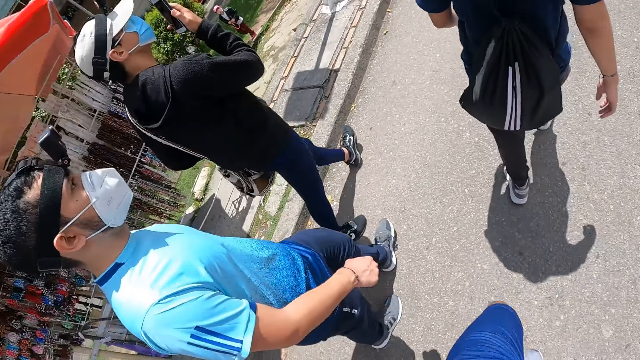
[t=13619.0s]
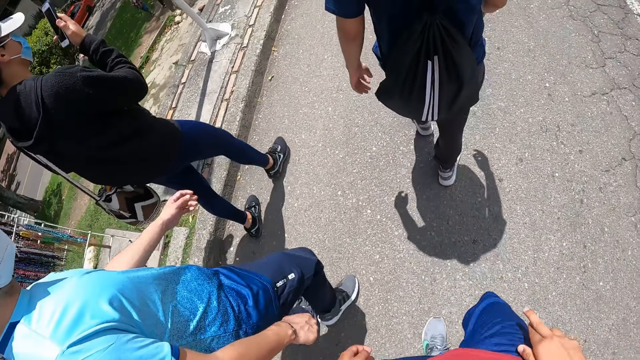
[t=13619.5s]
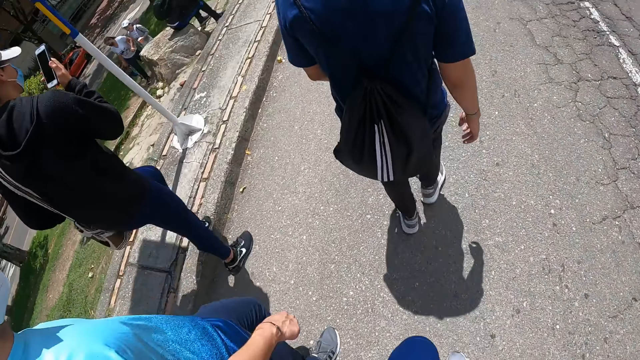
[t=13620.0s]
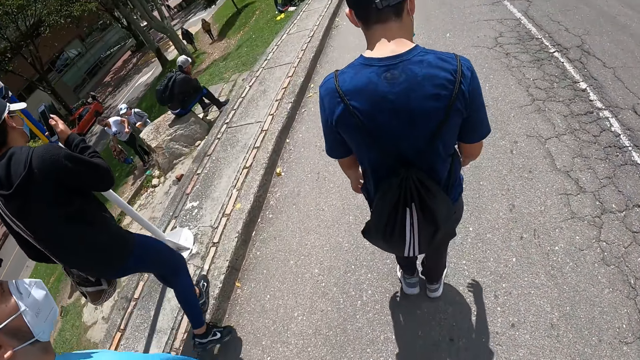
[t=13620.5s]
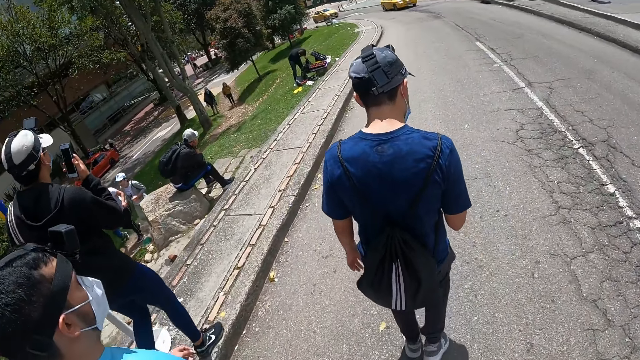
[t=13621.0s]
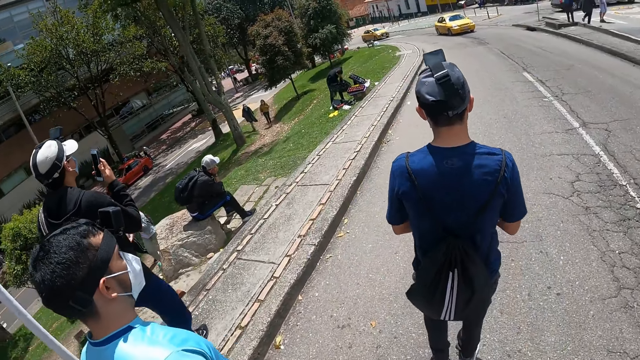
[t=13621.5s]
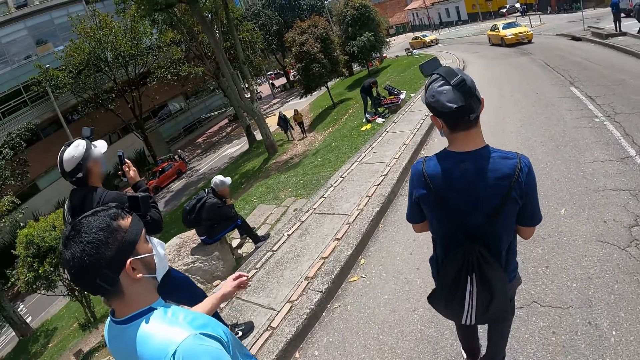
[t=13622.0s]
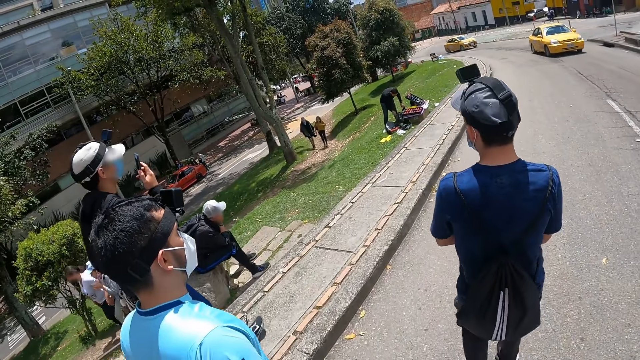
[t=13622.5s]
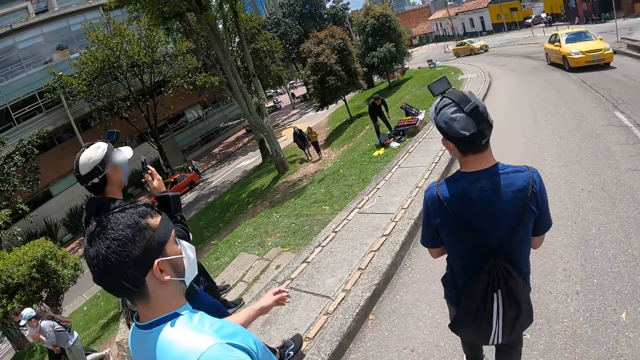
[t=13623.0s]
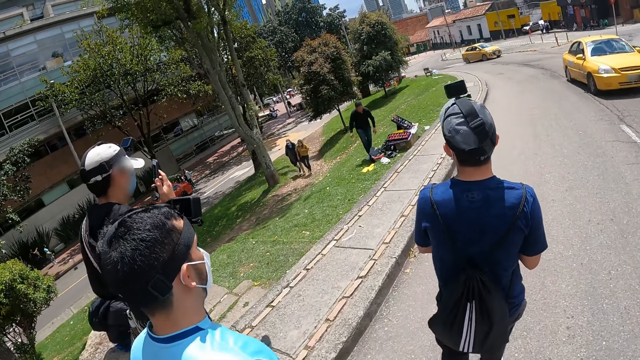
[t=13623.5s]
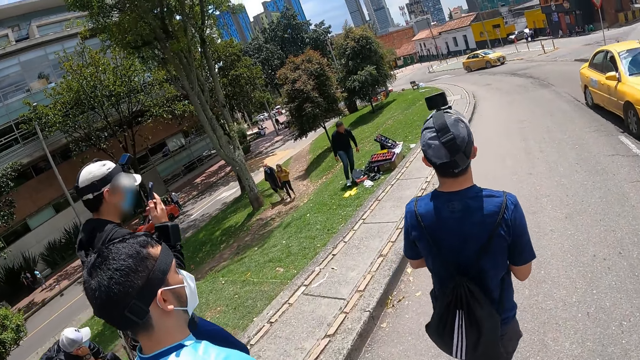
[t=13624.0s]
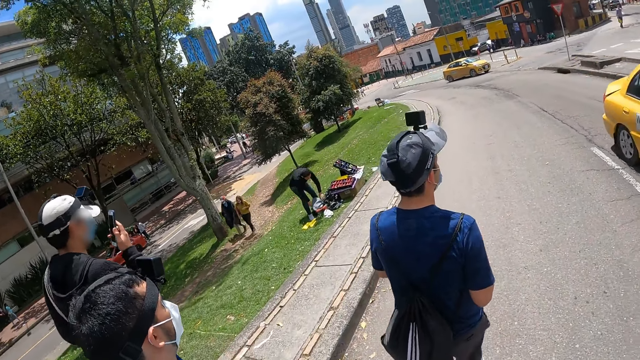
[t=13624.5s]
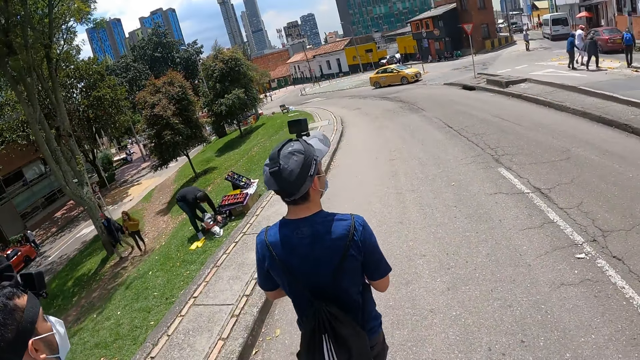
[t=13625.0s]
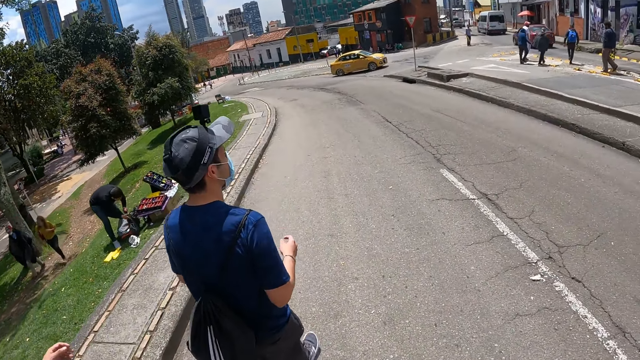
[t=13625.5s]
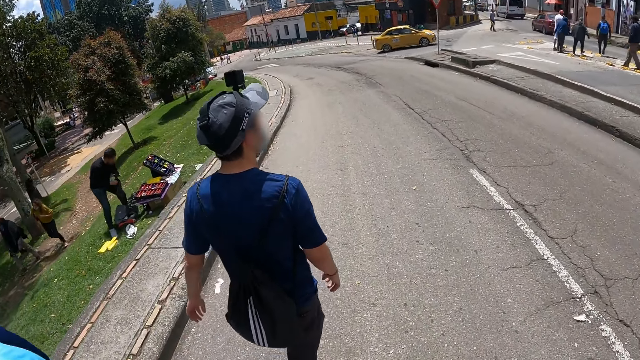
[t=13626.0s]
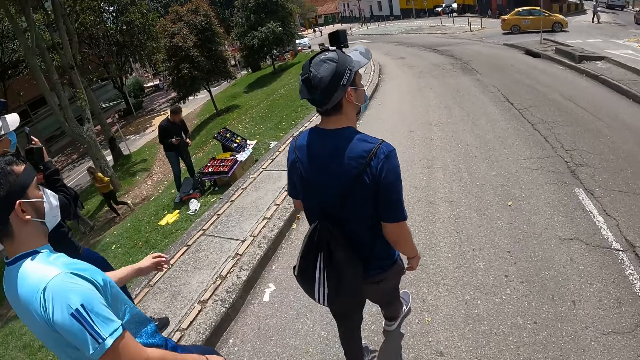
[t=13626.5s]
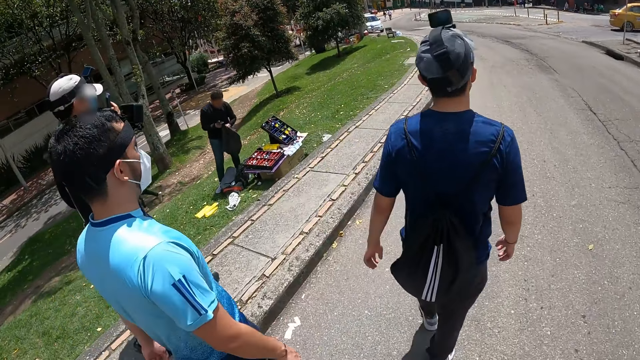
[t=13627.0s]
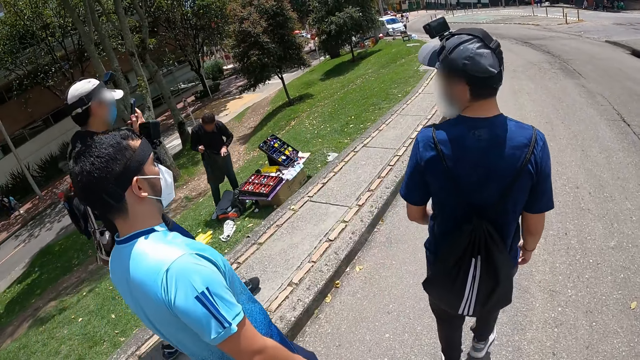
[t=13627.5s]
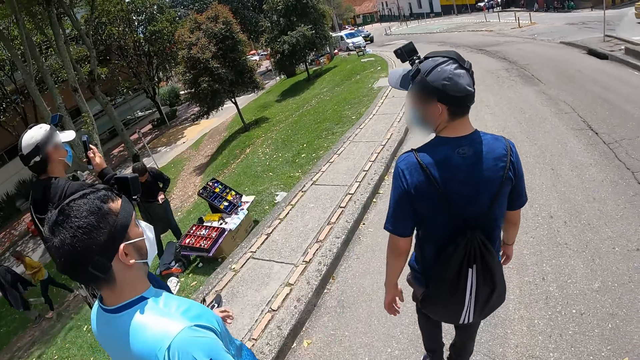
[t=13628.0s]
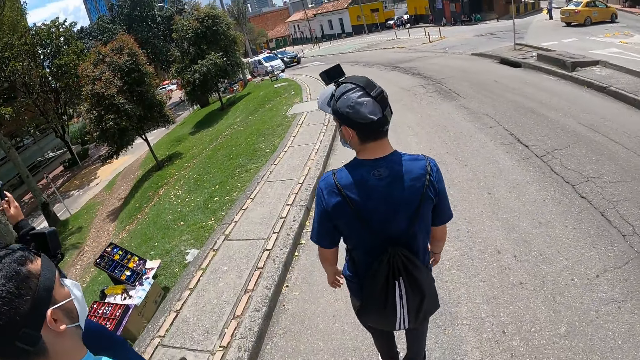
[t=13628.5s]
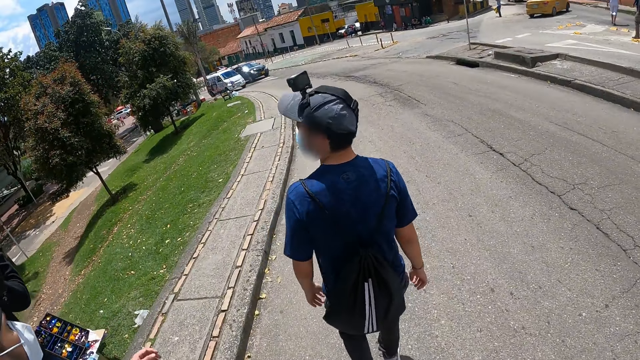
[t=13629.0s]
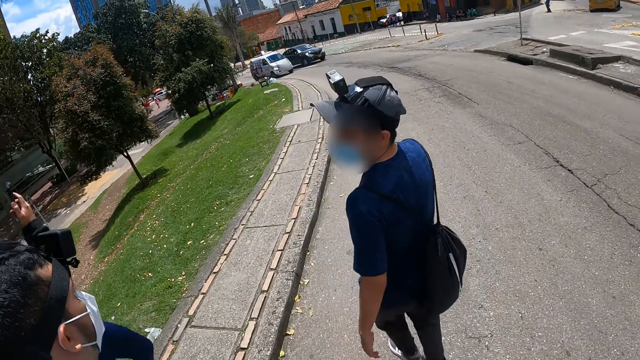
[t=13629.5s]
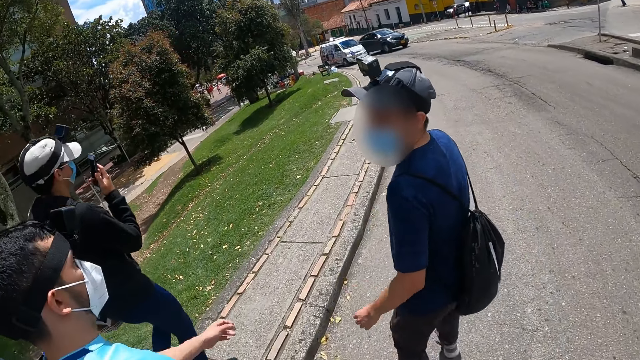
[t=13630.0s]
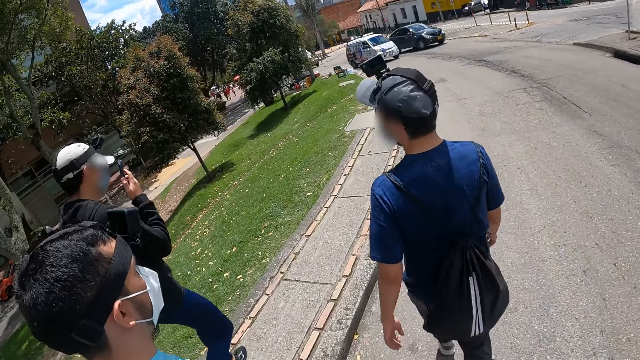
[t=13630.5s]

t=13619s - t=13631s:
Three men walk along the street. The camera wearer walks along the street. A yellow car drives past the camera wearer.

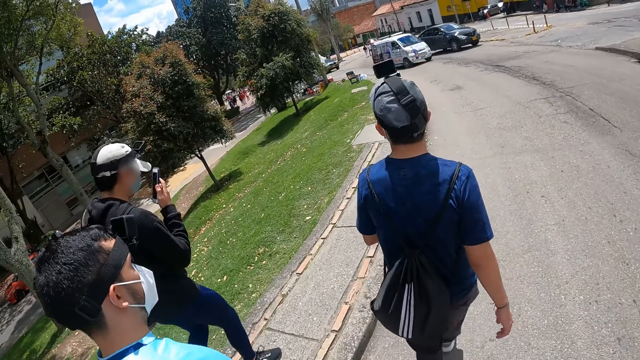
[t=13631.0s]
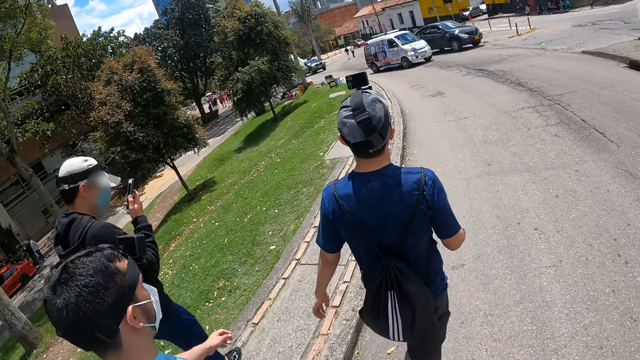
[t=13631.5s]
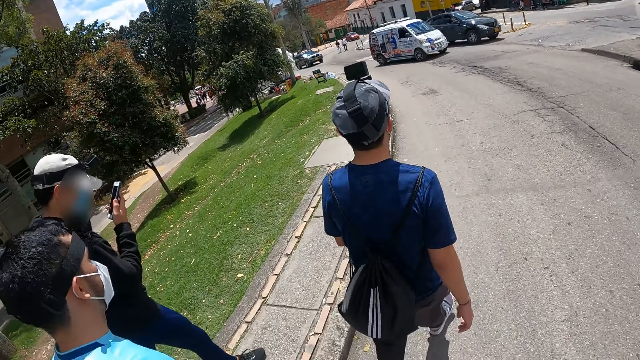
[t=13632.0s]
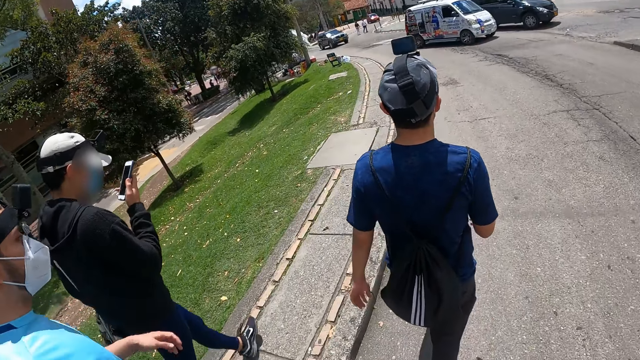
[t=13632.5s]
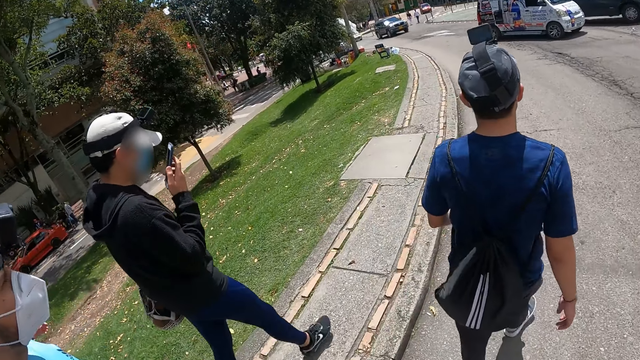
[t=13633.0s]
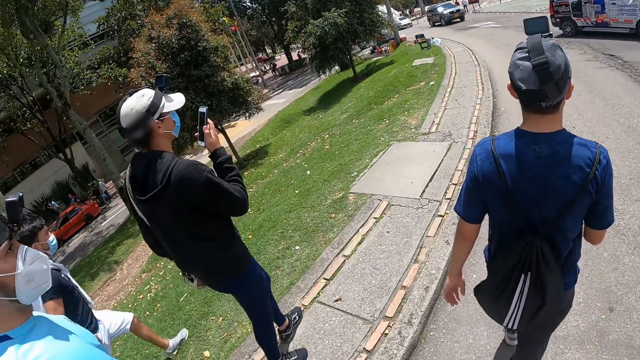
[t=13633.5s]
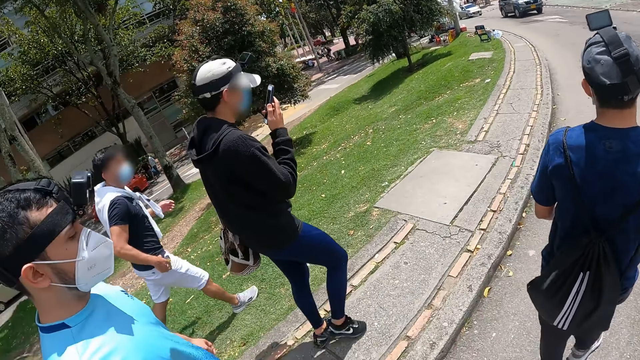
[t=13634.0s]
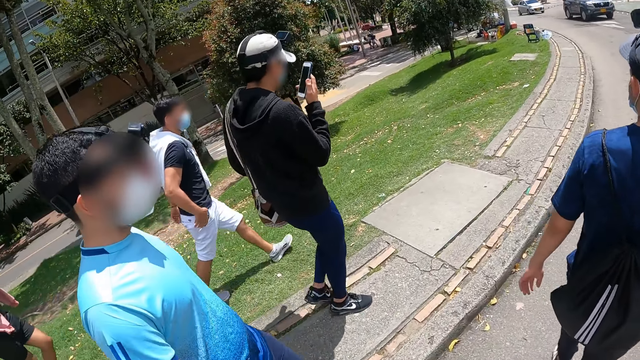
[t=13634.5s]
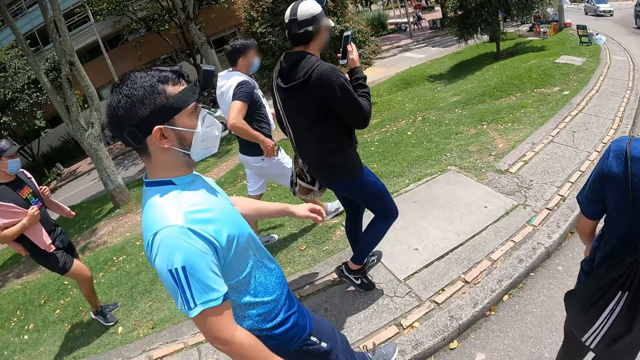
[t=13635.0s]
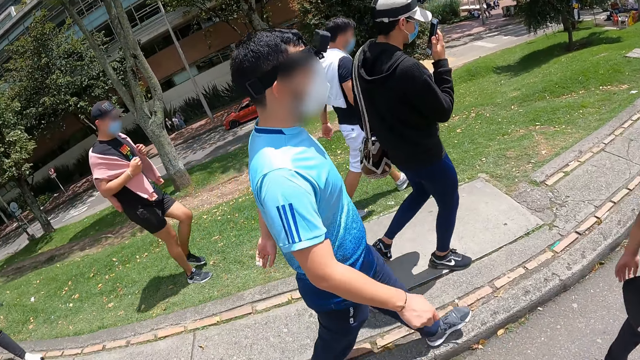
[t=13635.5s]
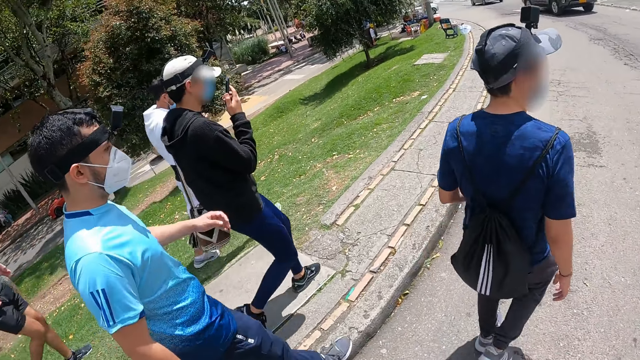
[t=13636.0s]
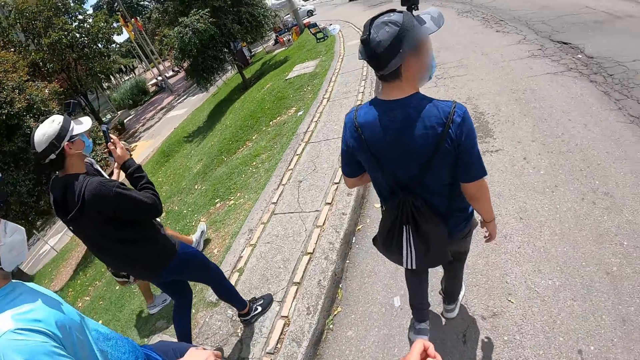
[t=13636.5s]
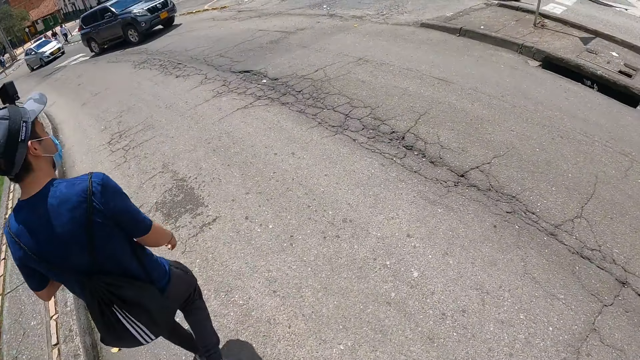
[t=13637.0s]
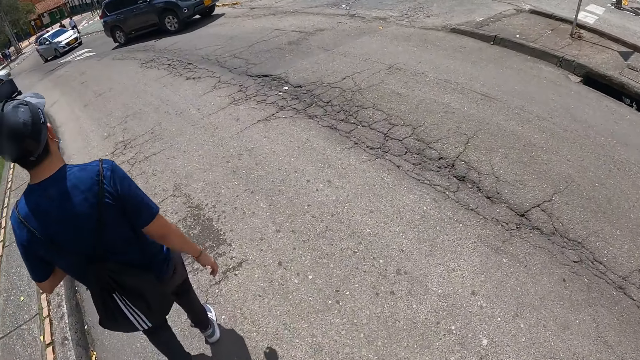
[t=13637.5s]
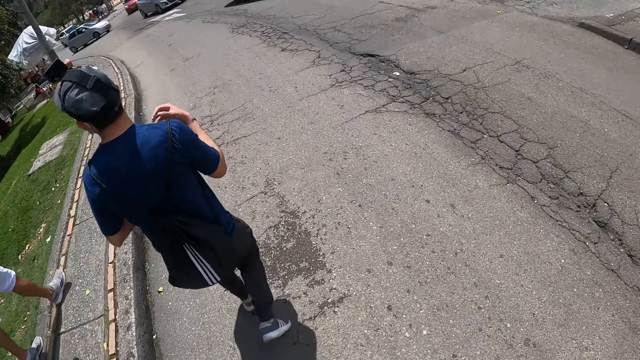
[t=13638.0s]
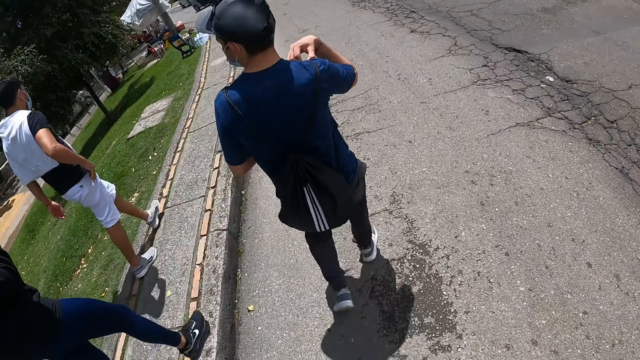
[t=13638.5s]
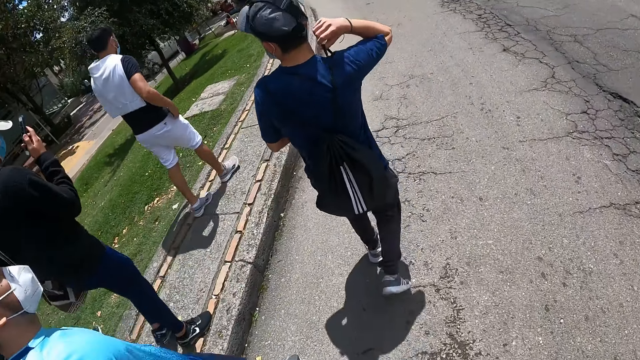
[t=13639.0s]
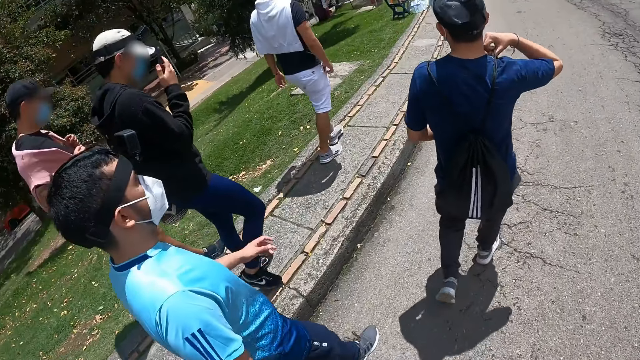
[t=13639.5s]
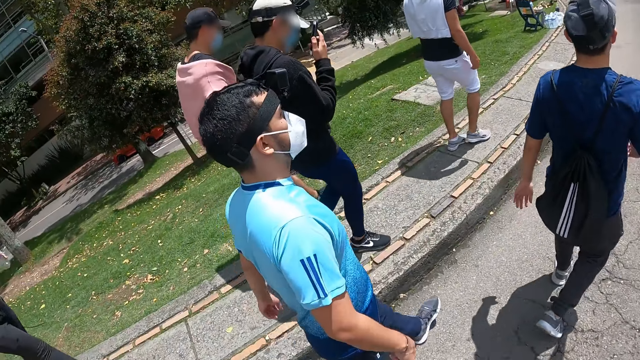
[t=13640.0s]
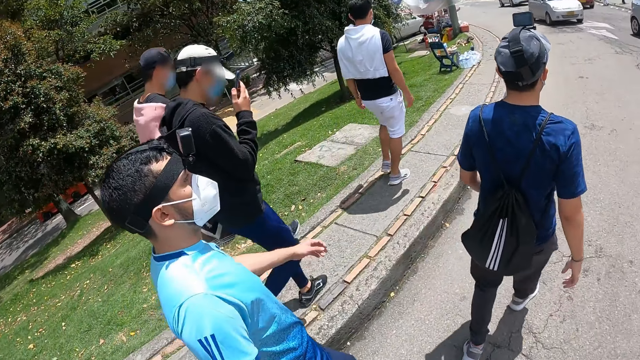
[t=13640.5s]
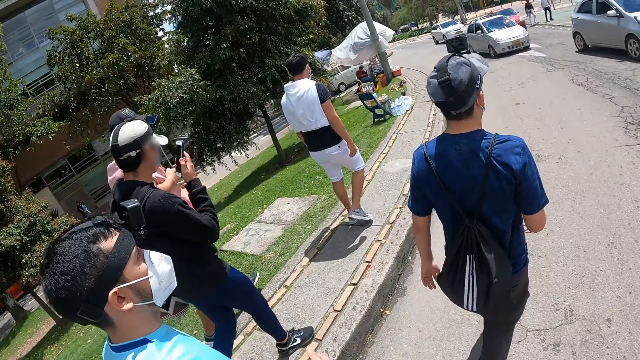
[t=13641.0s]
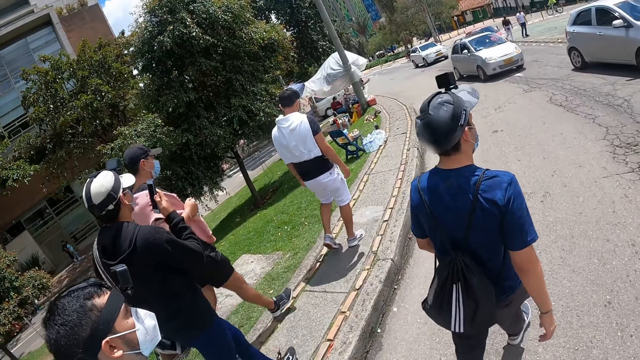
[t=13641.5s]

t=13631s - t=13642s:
The camera wearer looks across the street. Three men walk along the street. A man adjusts the string of a bag on his shoulder with his right hand. The camera wearer walks along the street.
